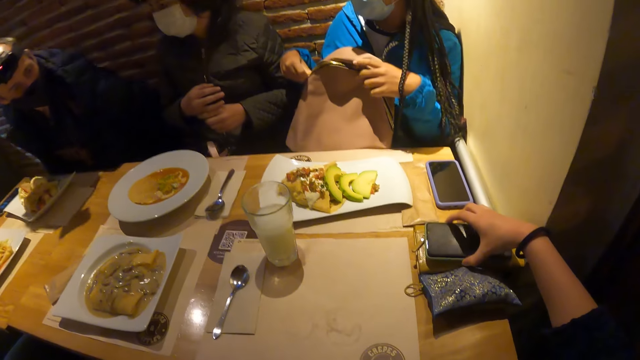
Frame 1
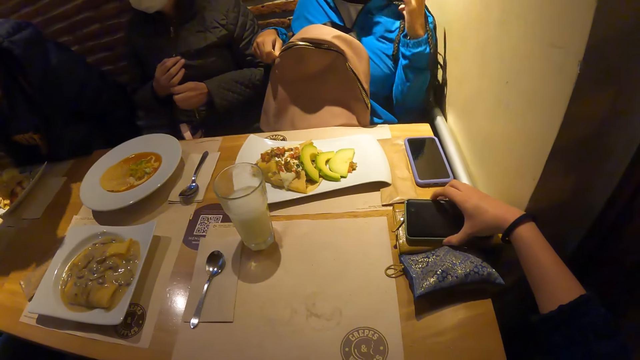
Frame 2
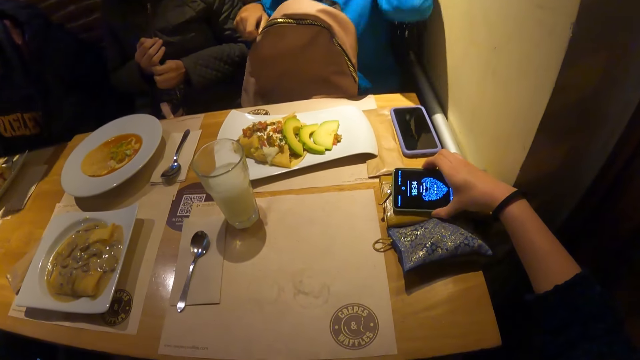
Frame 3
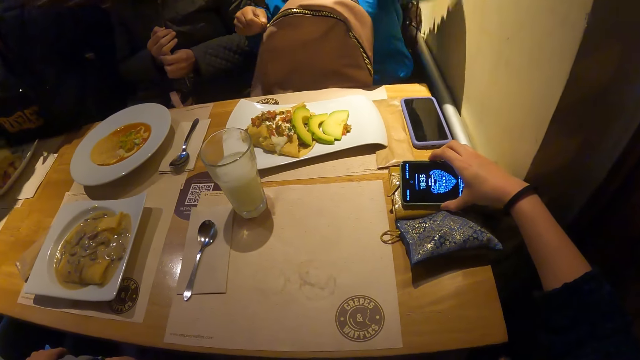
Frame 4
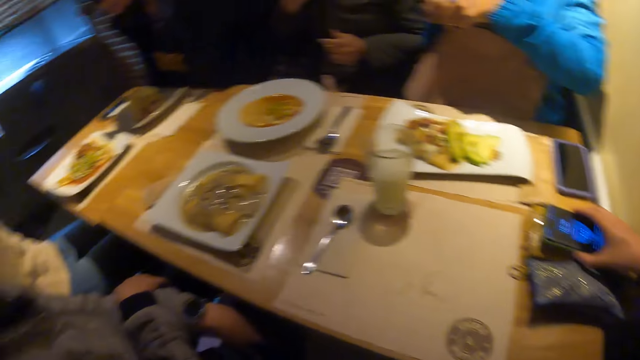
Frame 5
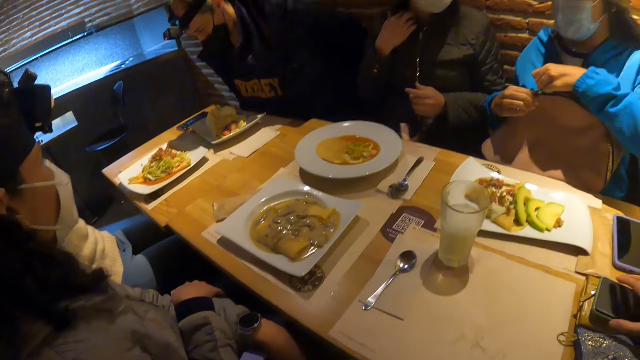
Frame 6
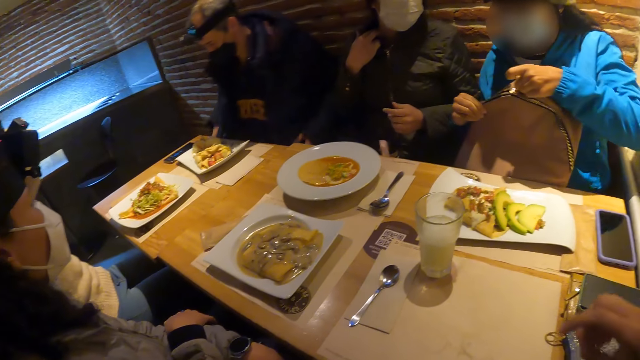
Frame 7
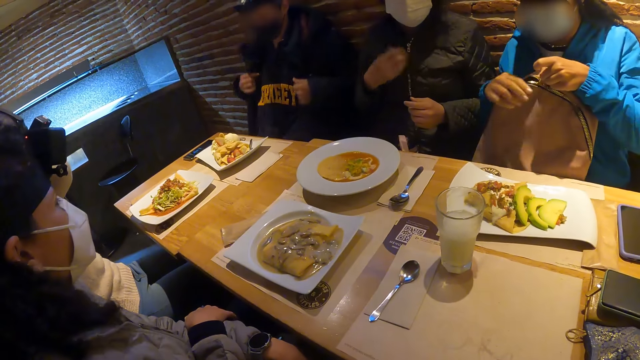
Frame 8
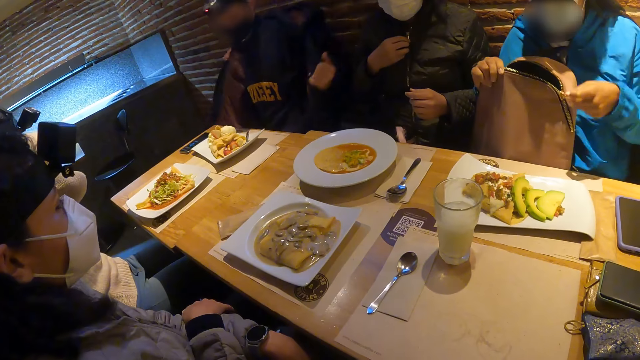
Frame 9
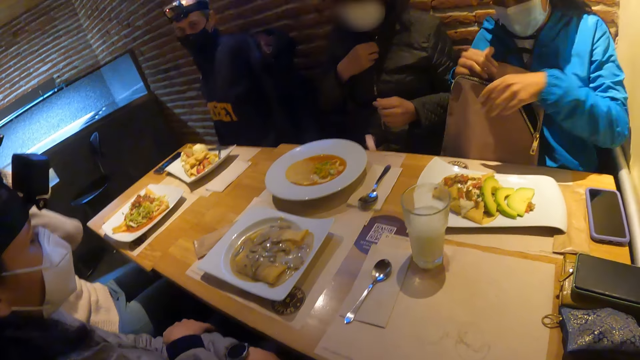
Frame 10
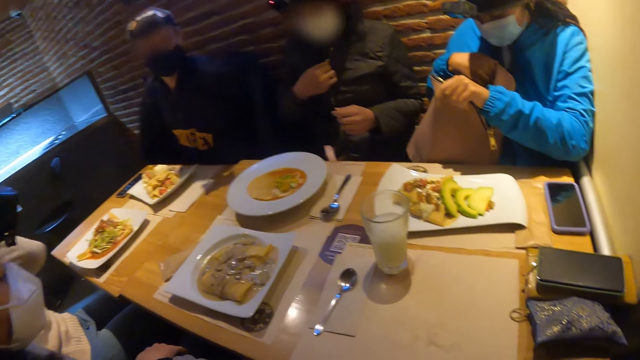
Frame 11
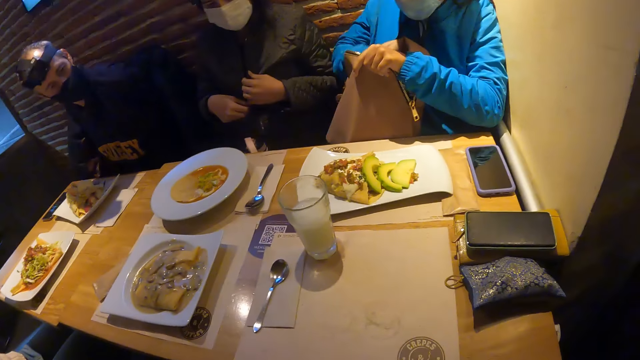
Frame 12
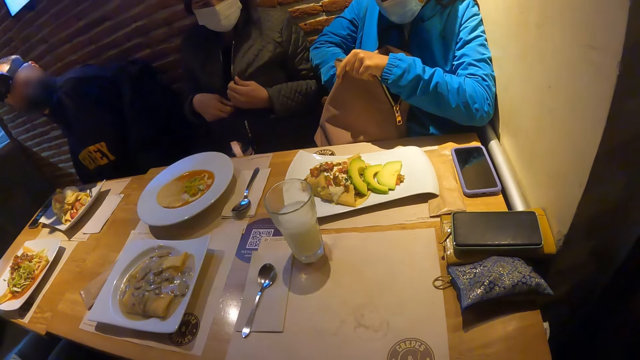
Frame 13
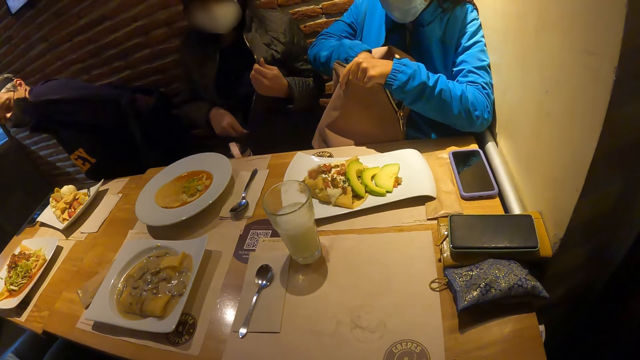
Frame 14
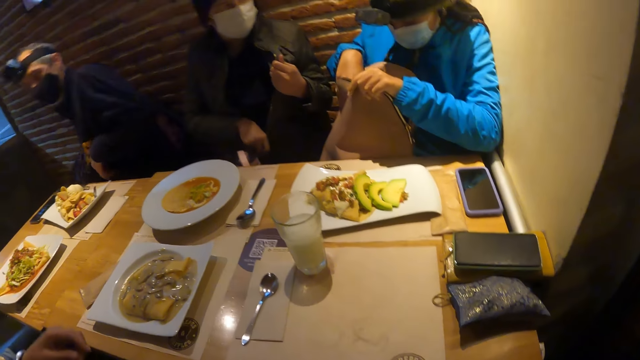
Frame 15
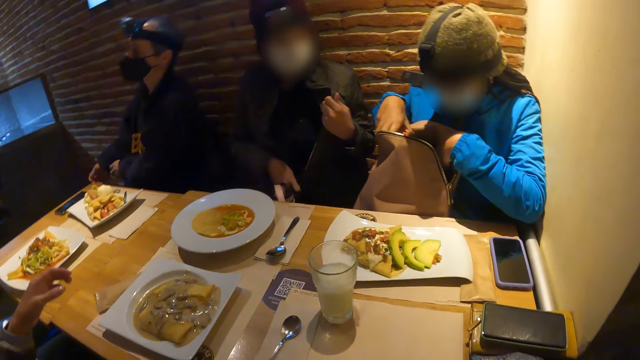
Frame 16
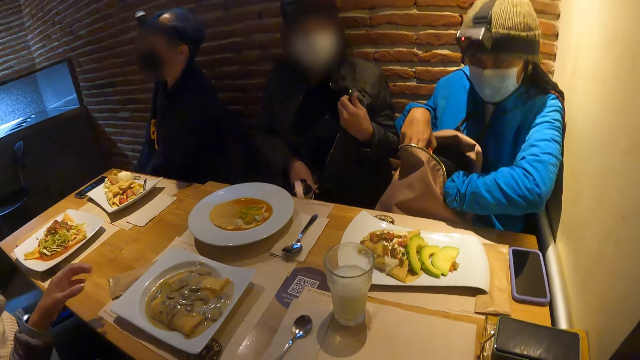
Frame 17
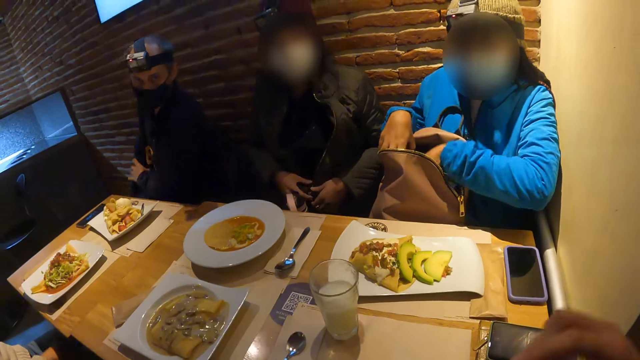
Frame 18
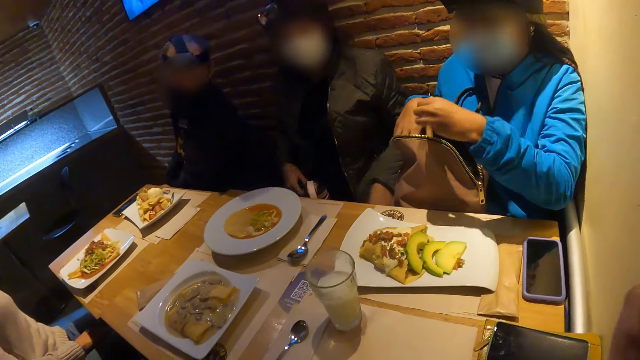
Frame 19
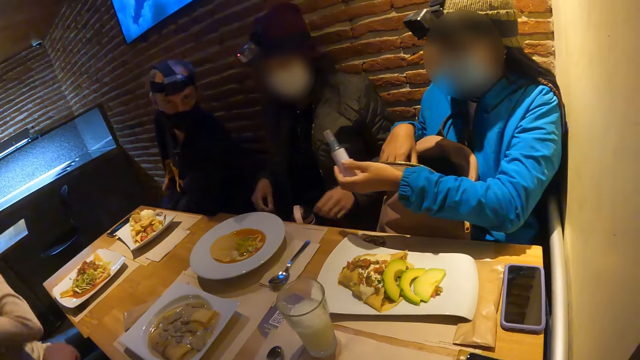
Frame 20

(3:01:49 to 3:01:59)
The camera wearer touches the phone on the purse on the table with her right hand. She picks the phone from the table. A woman unzips the bag with both hands. A man removes the jacket from his body with both hands. The woman searches the bag with her right hand. The camera wearer looks at a person. The woman picks a bottle of sanitizer inside the bag with her left hand.

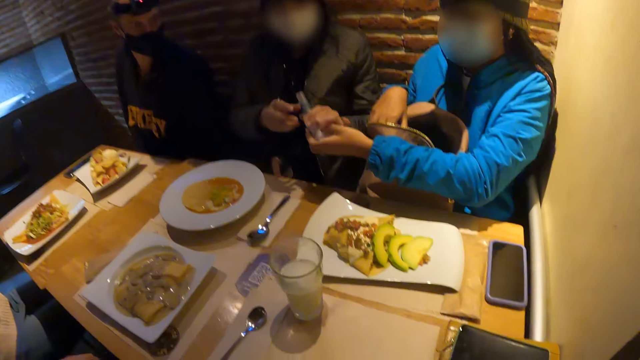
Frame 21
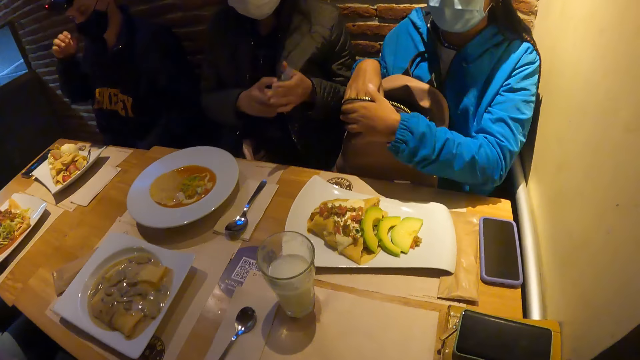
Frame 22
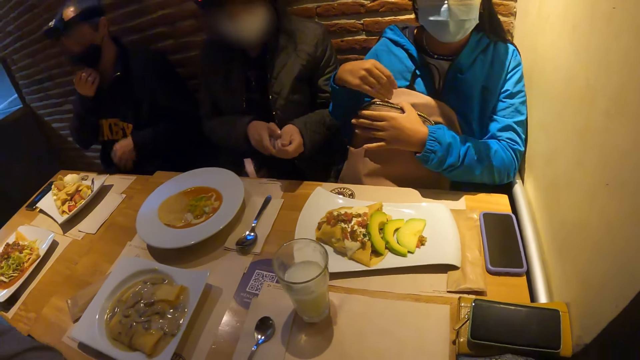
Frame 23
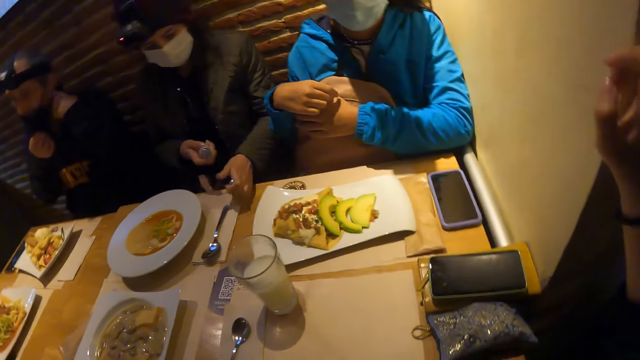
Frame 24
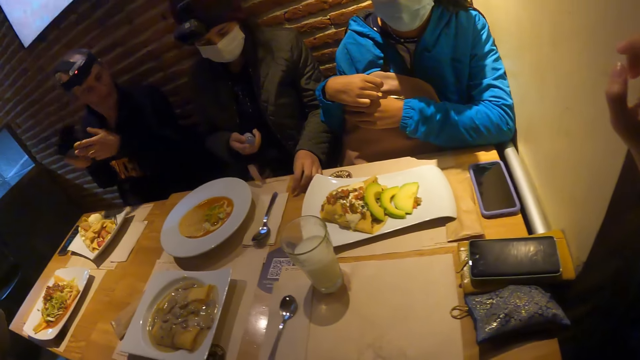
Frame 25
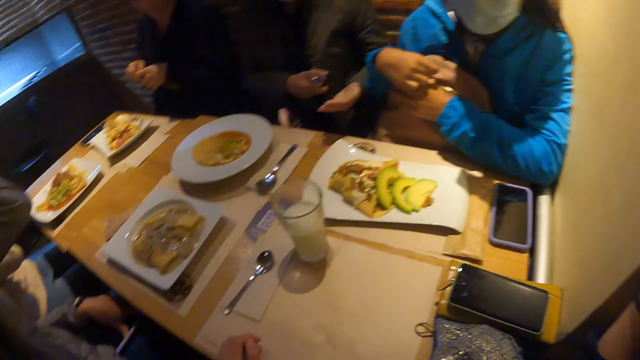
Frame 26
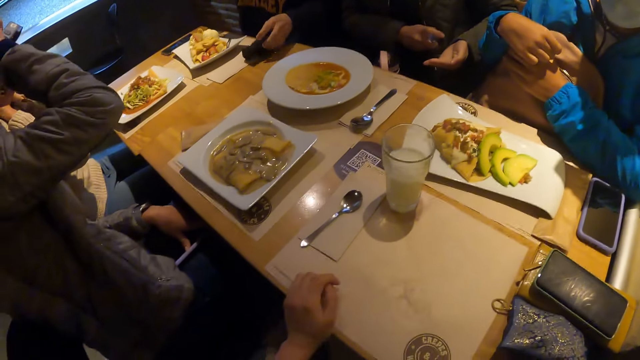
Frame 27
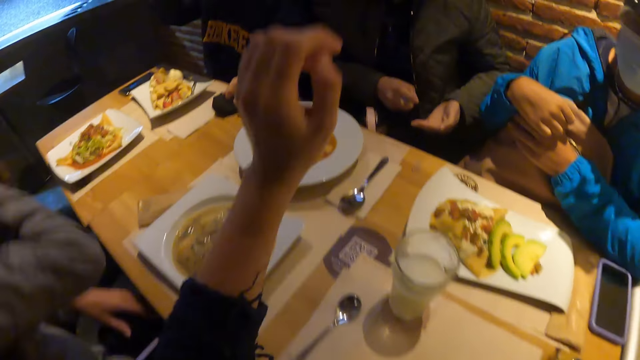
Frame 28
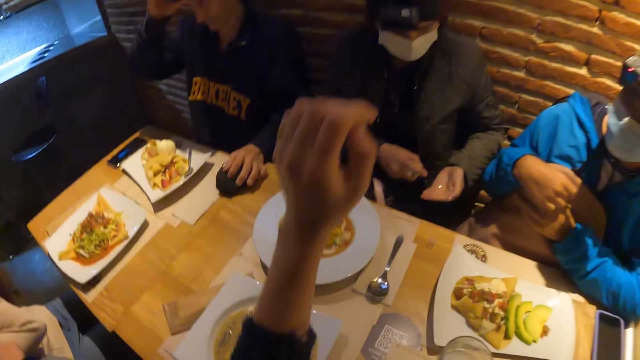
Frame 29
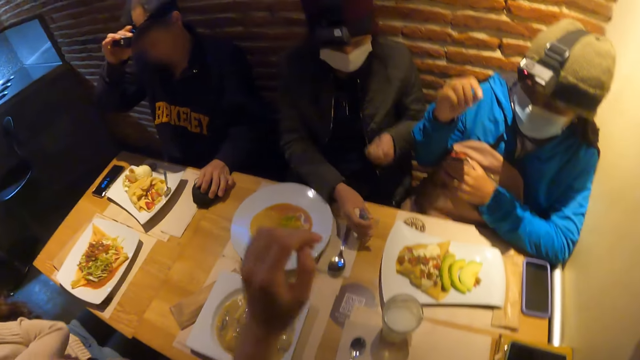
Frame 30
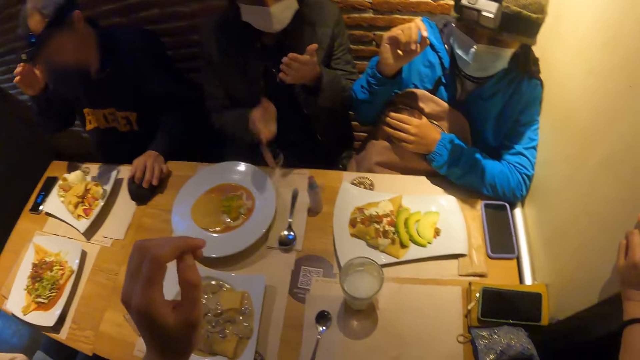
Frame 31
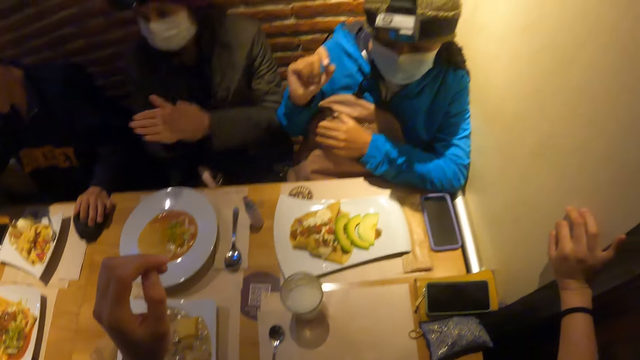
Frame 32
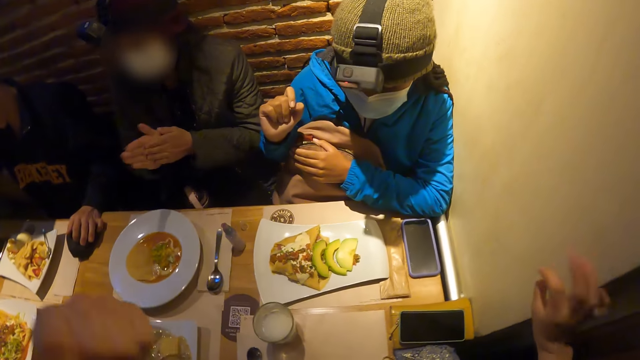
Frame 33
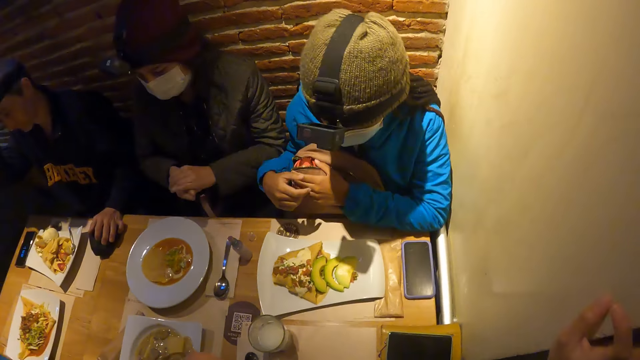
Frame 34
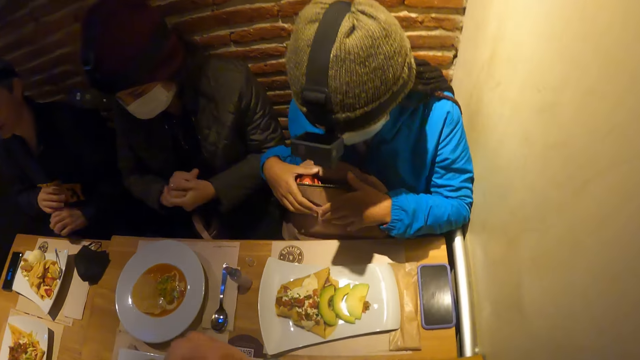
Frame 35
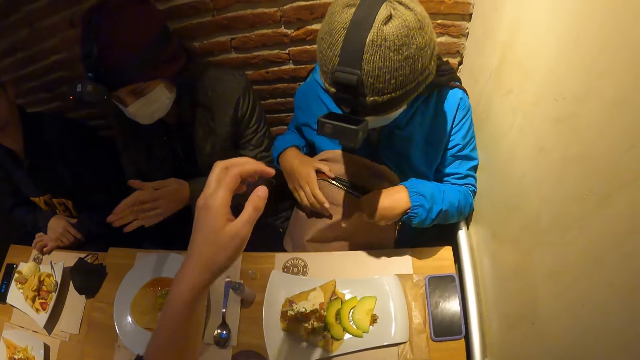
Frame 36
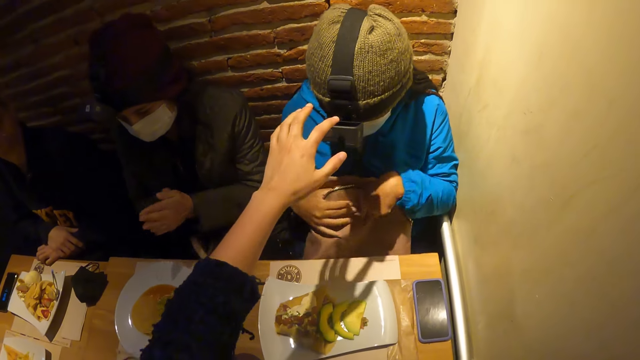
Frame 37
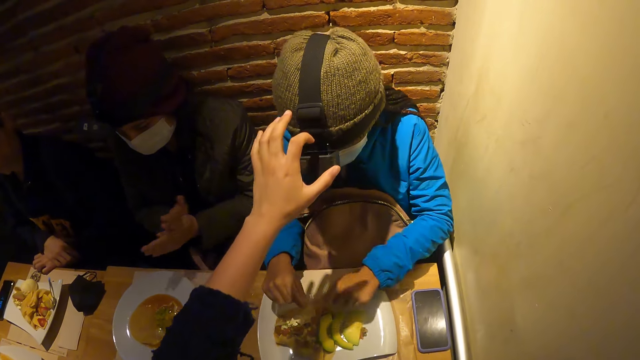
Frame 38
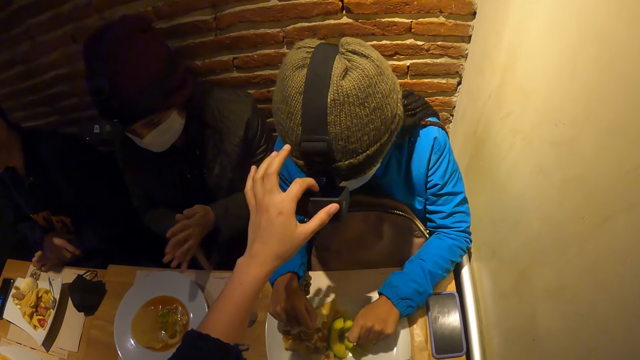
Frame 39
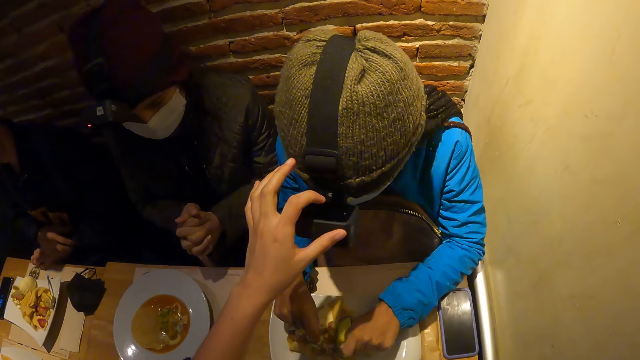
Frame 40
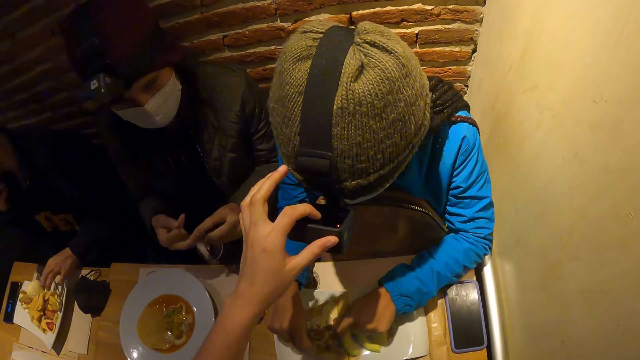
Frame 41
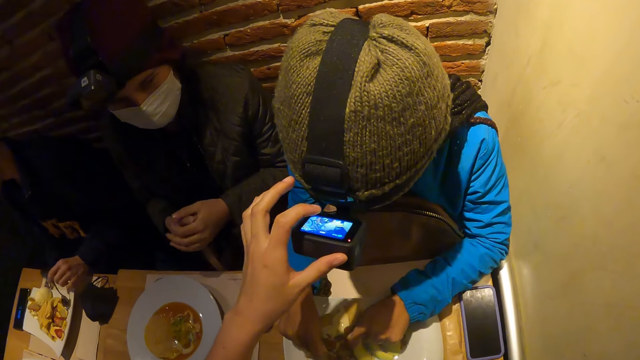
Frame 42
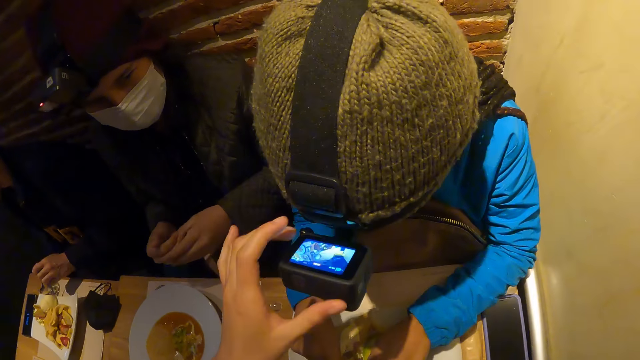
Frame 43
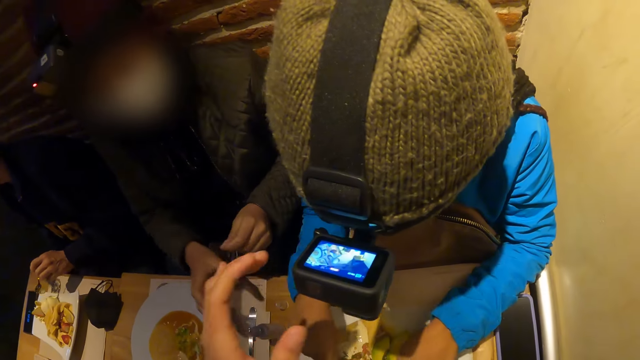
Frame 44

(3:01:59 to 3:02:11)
A woman receives the bottle of sanitizer from another woman with both hands. The first woman opens the bottle cap of the bottle of sanitizer with both hands, drops the bottle cap on the table with her right hand, and sprays the bottle of sanitizer on her left hand with her right hand. A man adjusts the camera head strap on his head with his right hand. The first woman drops the bottle of sanitizer on the table with her right hand and rubs both hands together. The other woman adjusts the bag on her legs with both hands. The camera wearer adjusts a camera head strap on the other woman's head with her left hand. The man picks the spoon from the plate of food with his left hand.
